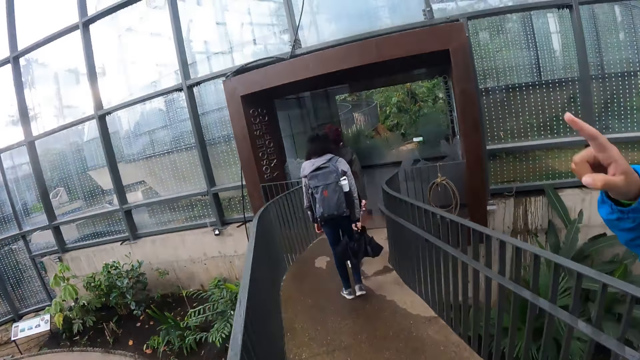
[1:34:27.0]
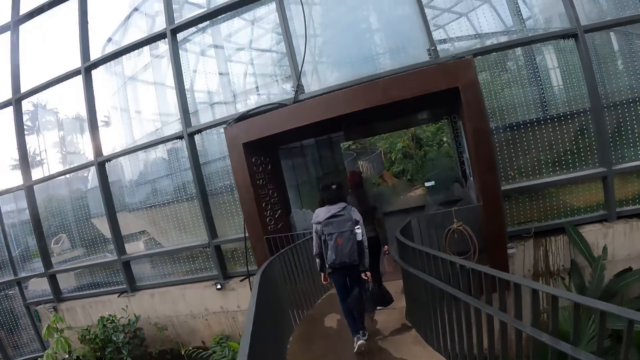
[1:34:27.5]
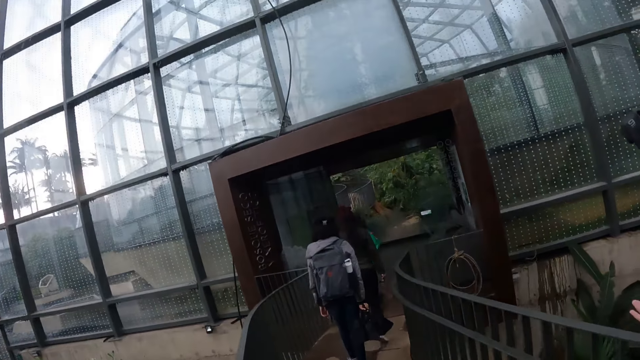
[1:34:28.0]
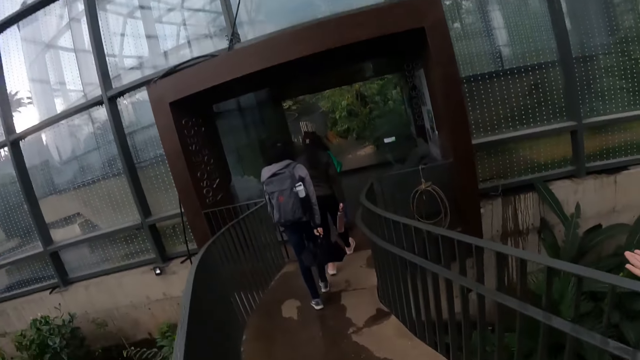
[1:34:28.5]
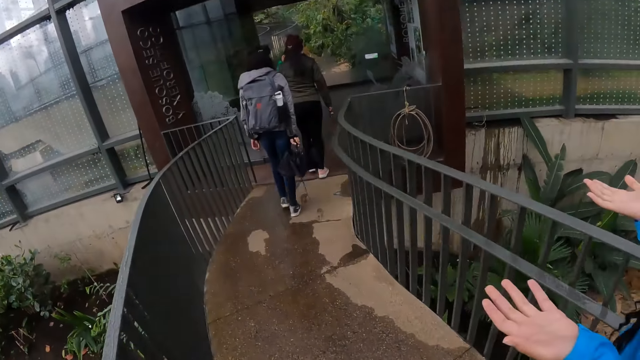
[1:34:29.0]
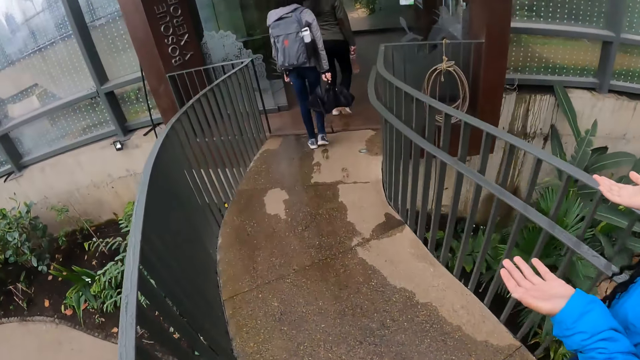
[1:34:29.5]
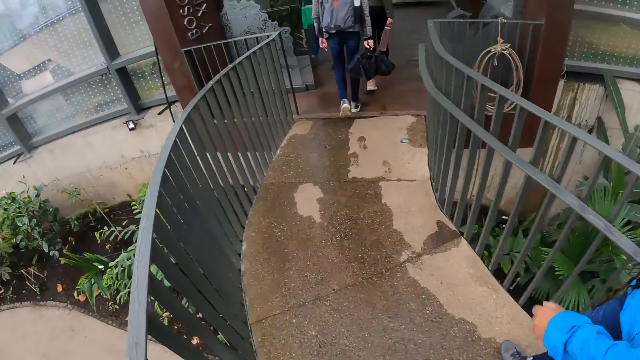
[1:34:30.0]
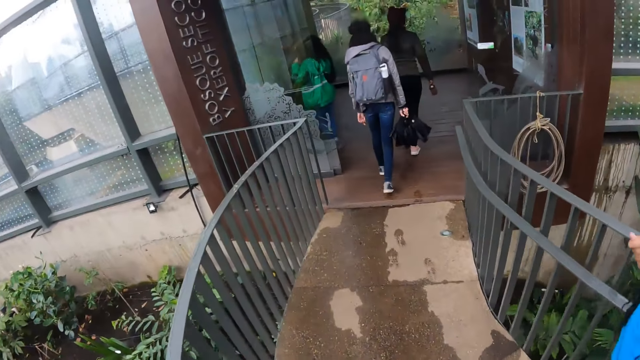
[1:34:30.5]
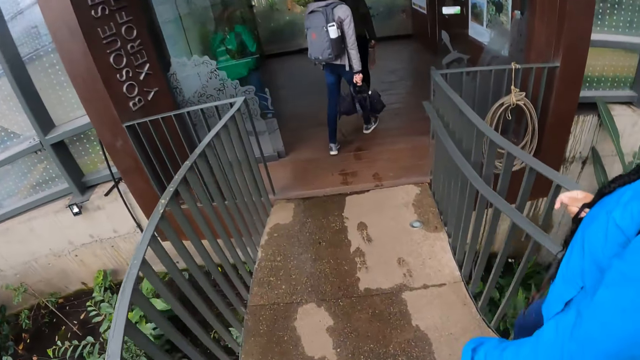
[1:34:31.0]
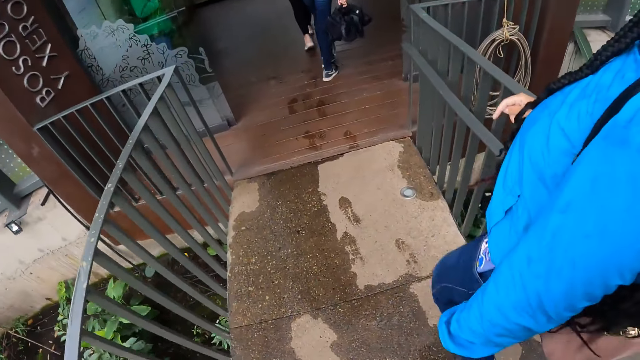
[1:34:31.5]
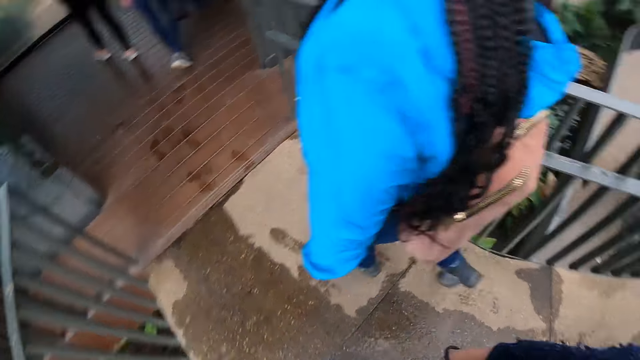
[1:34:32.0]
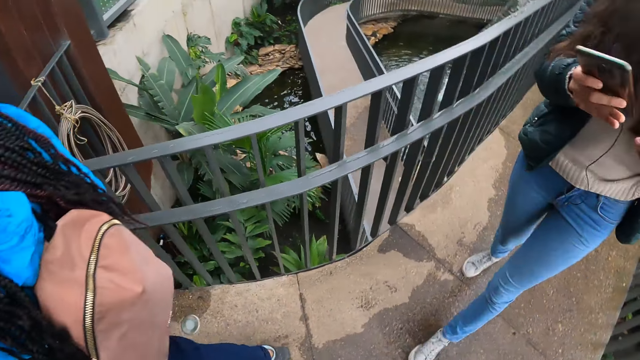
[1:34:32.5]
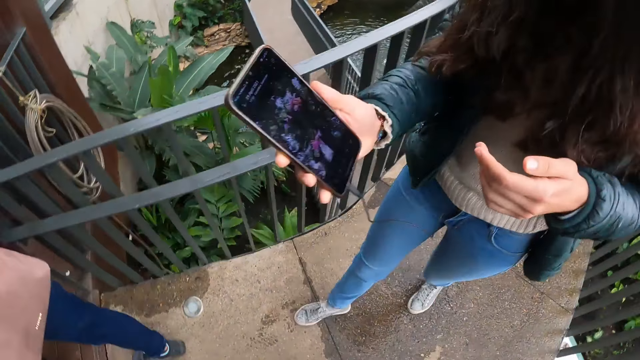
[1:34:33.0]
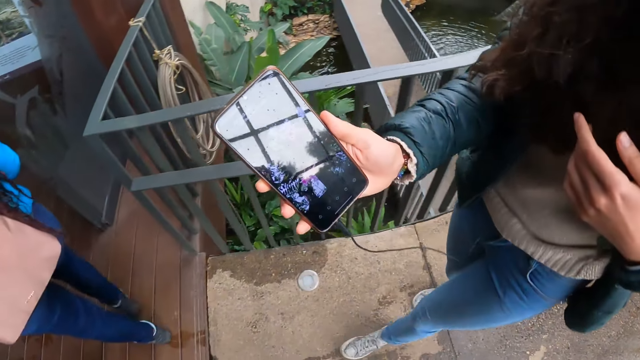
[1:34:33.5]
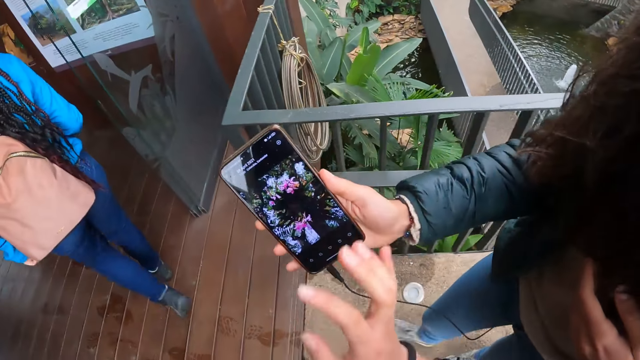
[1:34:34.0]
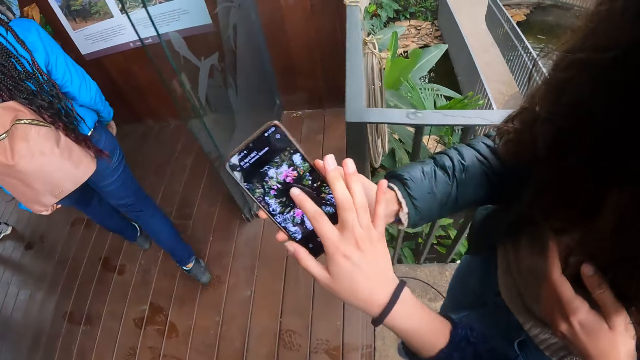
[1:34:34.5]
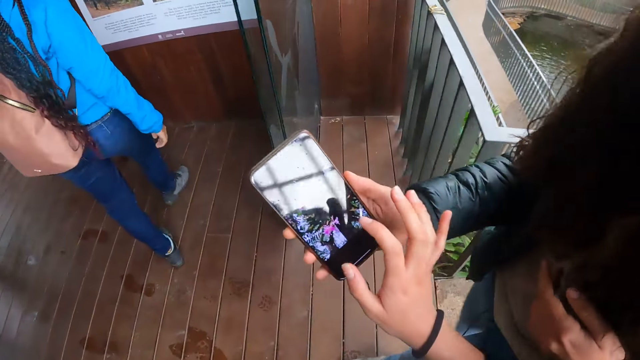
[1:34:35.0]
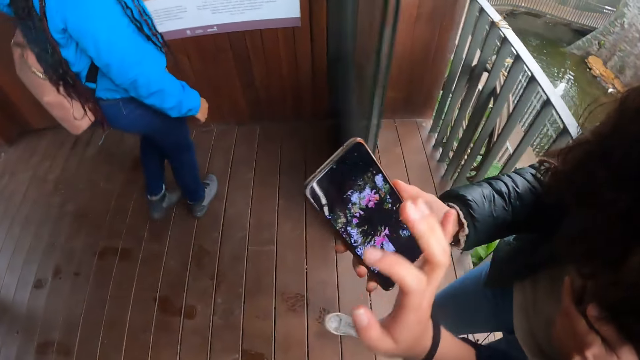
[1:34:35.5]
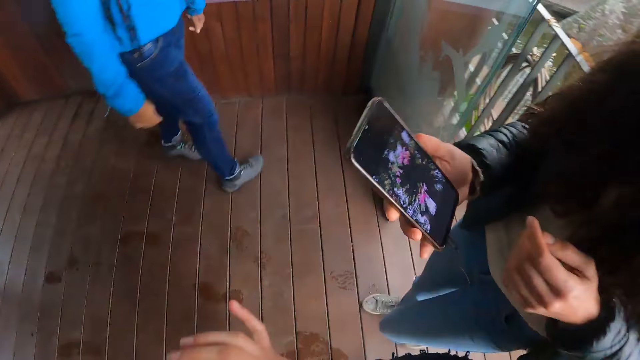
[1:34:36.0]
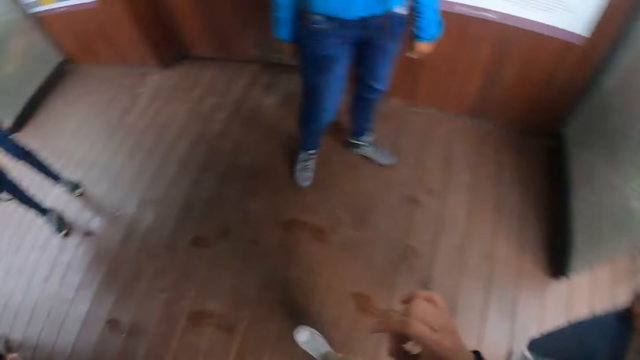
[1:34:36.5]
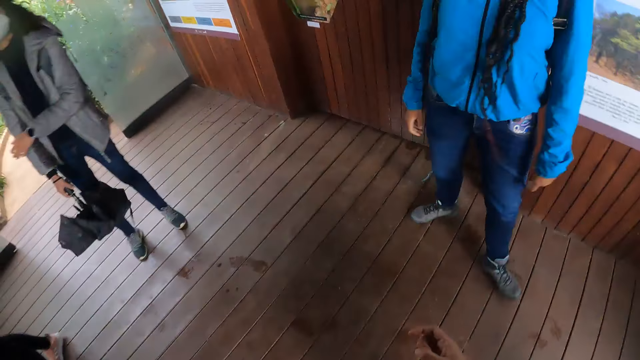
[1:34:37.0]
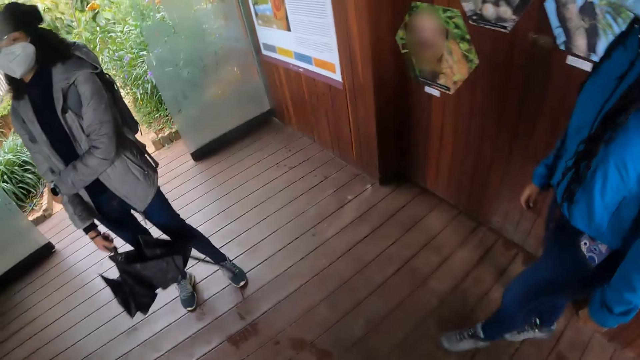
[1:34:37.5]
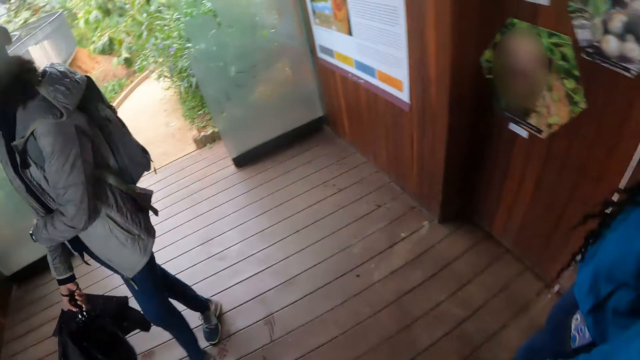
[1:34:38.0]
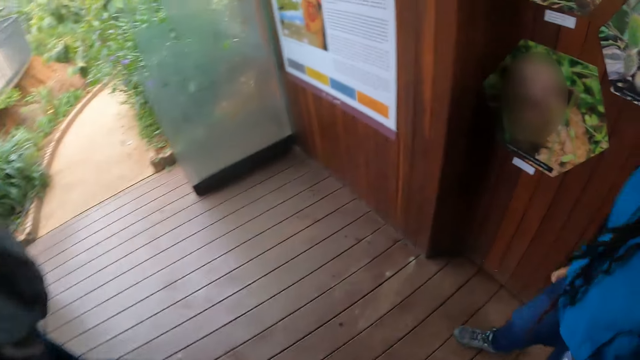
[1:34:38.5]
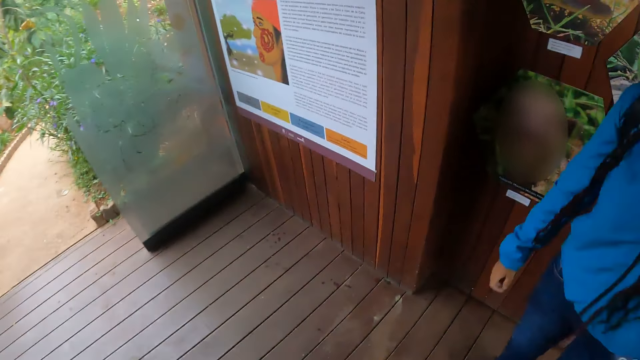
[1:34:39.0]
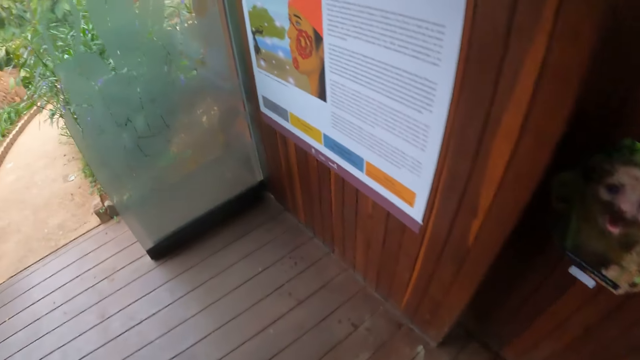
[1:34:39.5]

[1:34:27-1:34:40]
The woman lowers her right finger. The camera wearer walks on the bridge in the park alongside a group of people. The woman exits the bridge. The camera wearer interacts with another woman. The other woman shows the camera wearer the phone. The camera wearer operates the phone in the other woman's hands with her right hand. She exits the bridge alongside the group of people. She removes her right hand from the phone. She walks in the room.

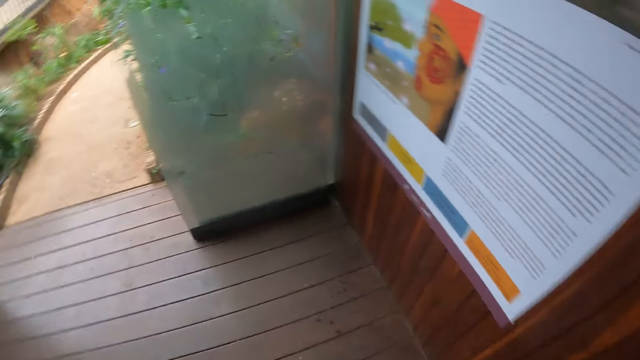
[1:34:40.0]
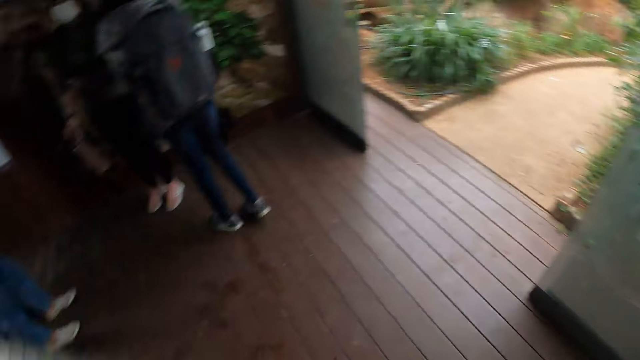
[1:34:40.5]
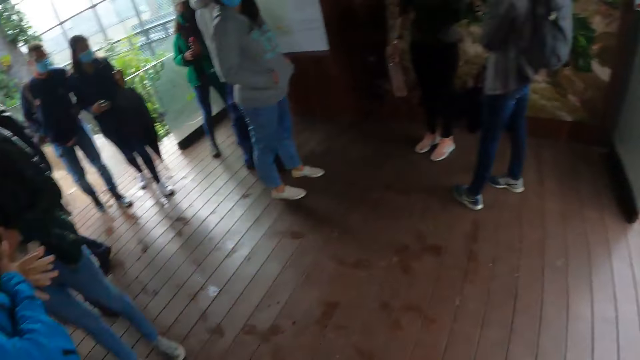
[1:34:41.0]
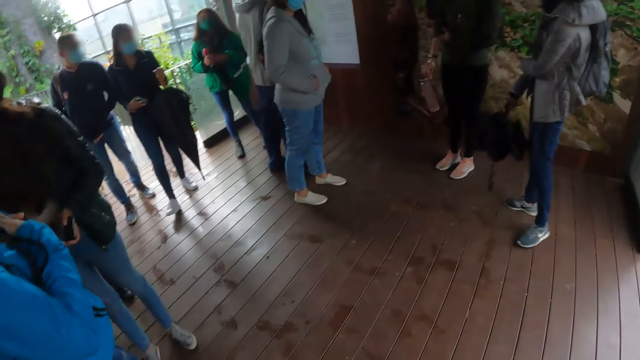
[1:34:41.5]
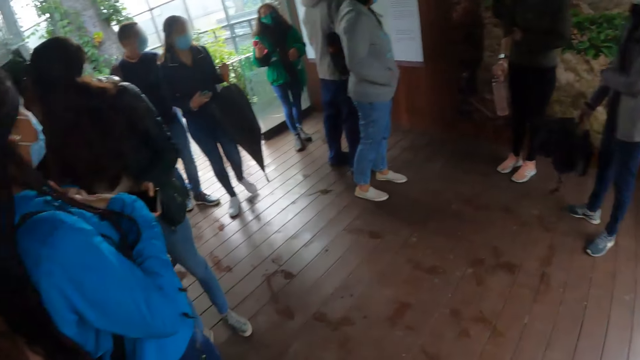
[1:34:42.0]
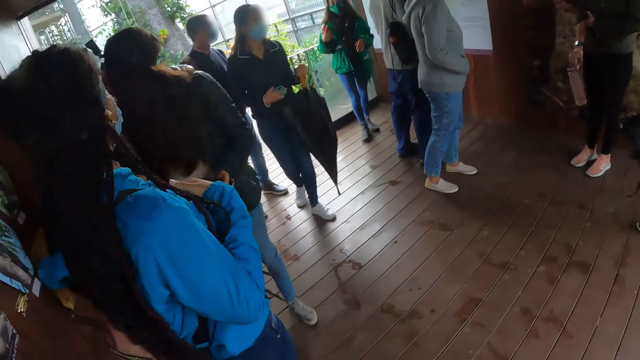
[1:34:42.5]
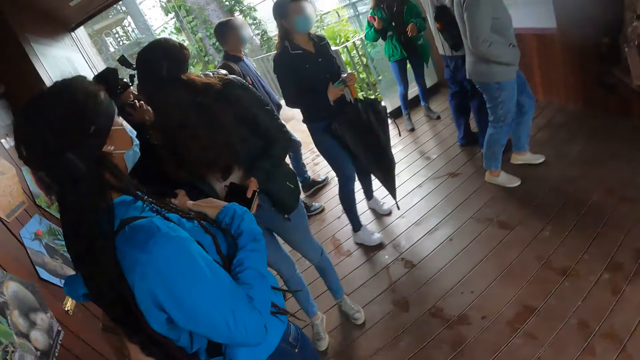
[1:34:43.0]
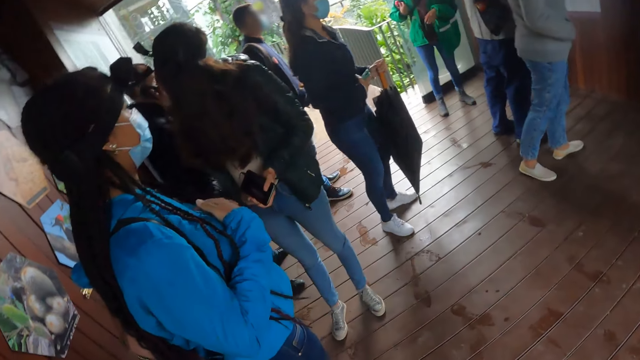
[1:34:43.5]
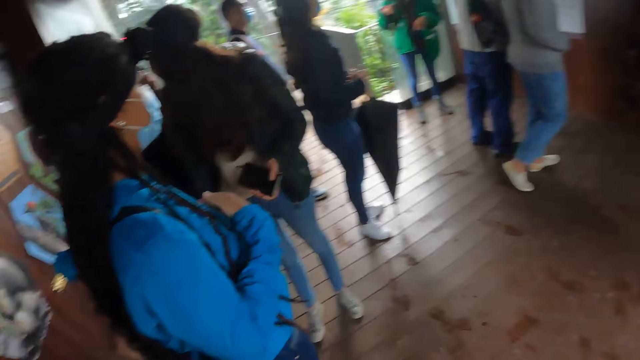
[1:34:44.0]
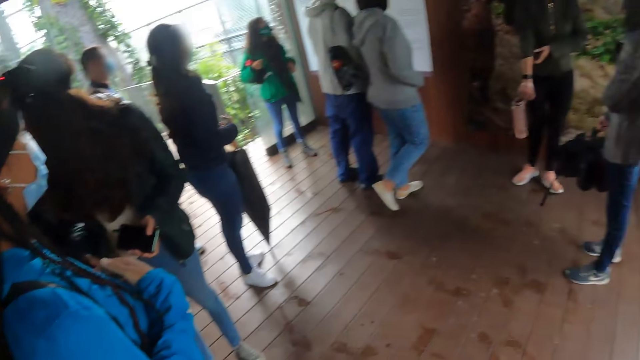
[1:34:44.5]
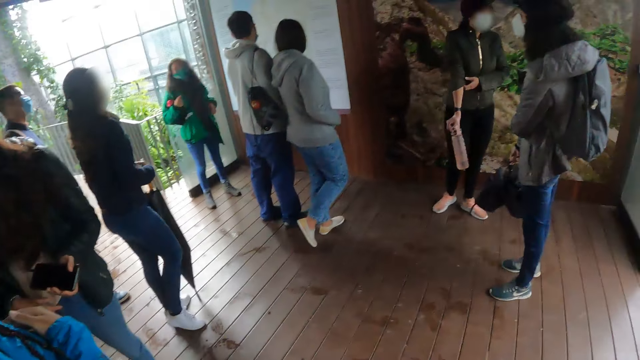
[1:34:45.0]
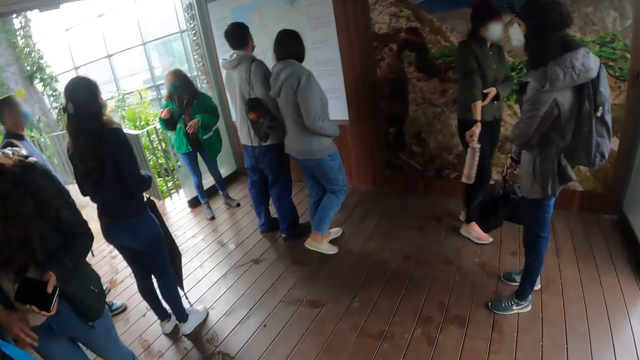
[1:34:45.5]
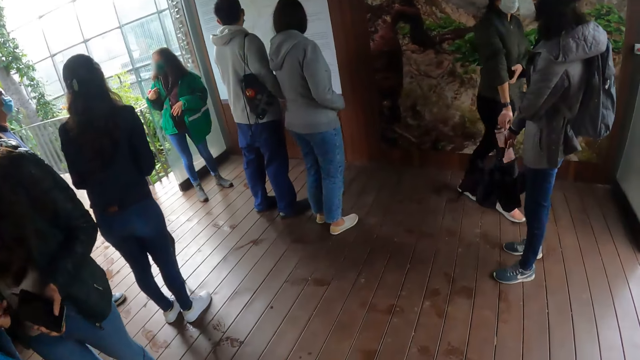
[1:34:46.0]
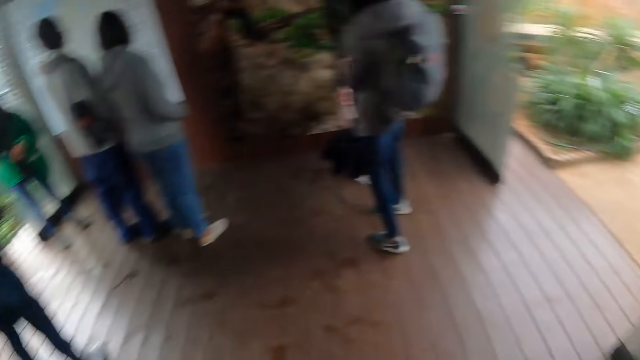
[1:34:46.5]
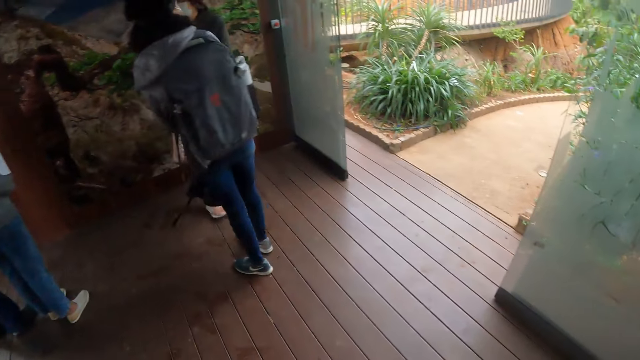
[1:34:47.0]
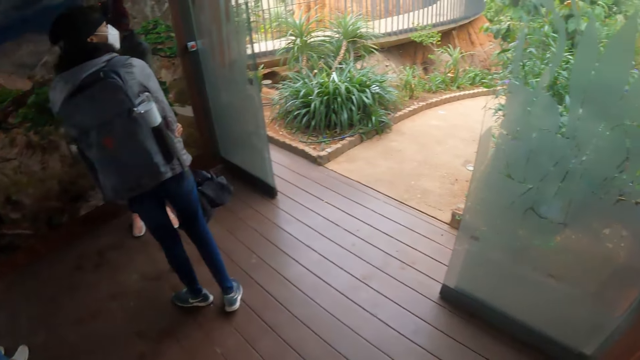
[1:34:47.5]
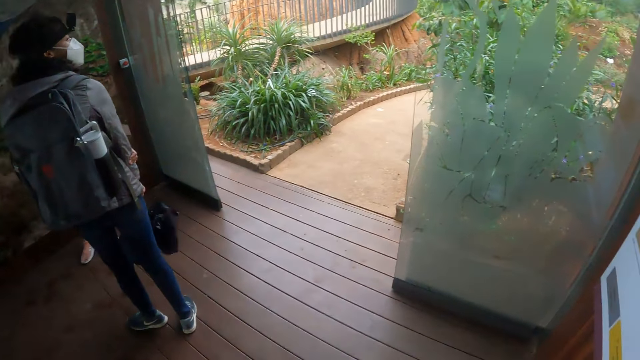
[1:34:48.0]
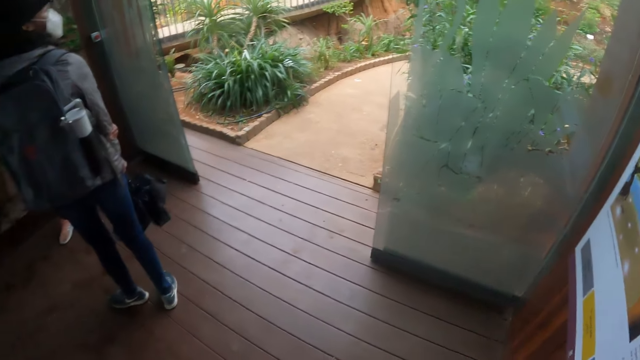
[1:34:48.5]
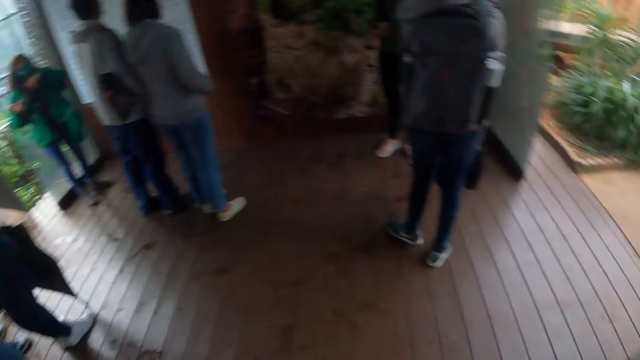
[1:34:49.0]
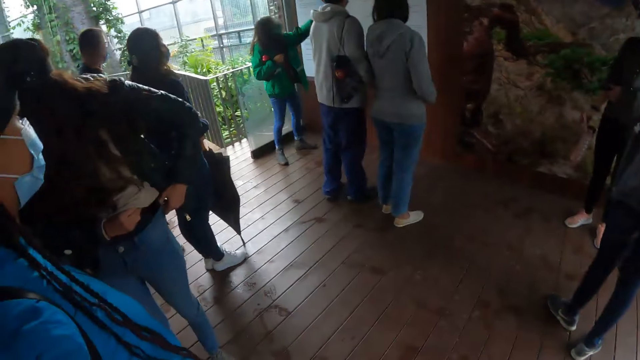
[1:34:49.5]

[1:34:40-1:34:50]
The camera wearer looks around.
